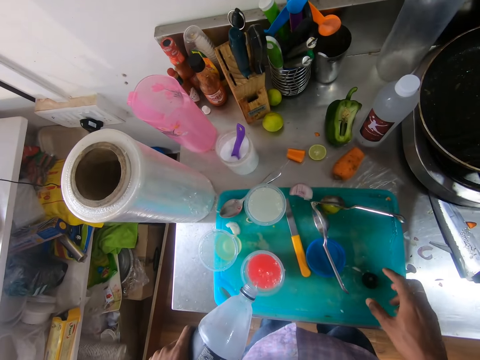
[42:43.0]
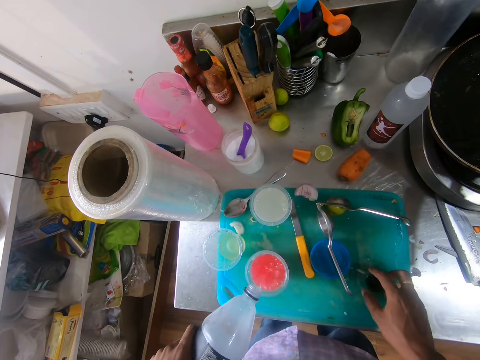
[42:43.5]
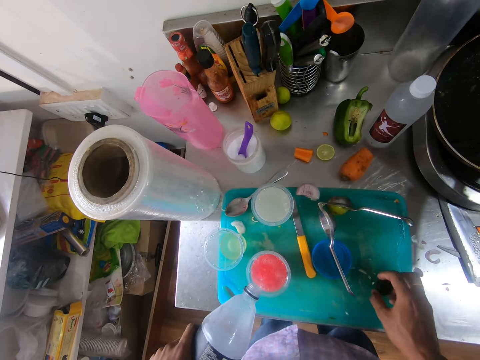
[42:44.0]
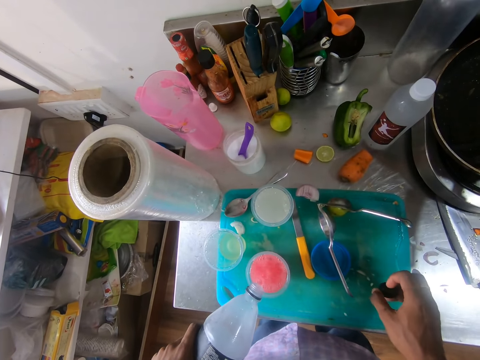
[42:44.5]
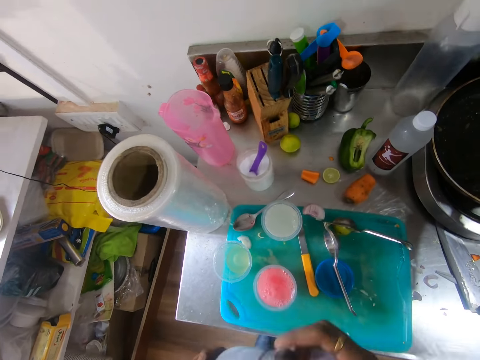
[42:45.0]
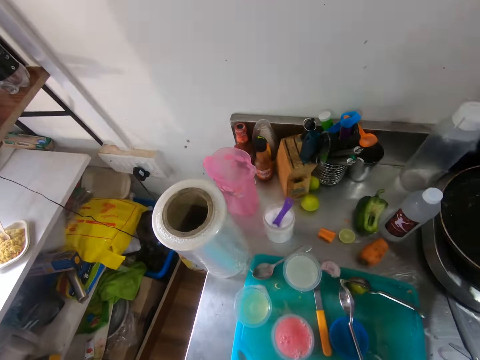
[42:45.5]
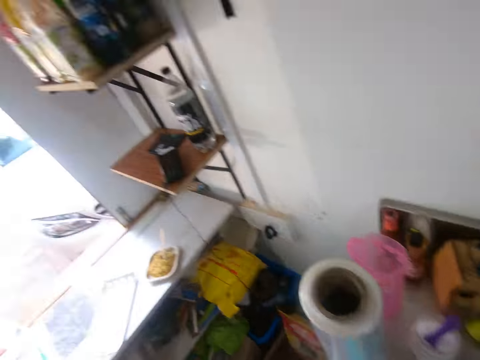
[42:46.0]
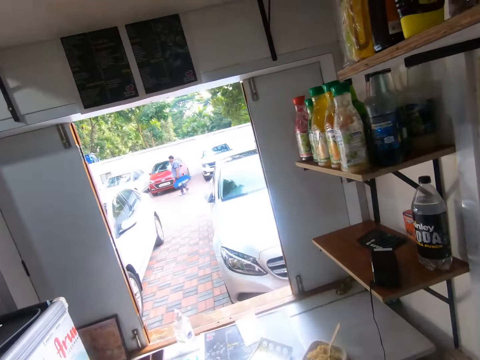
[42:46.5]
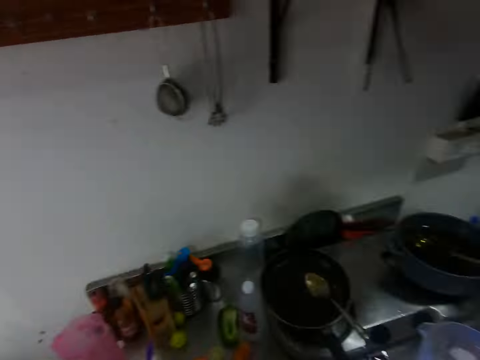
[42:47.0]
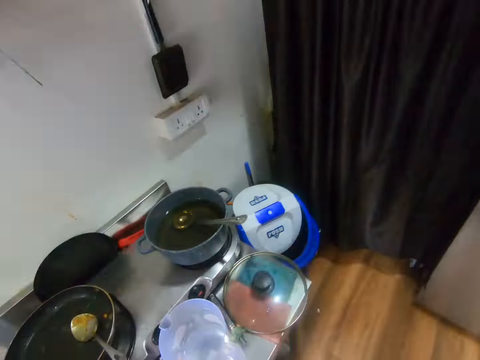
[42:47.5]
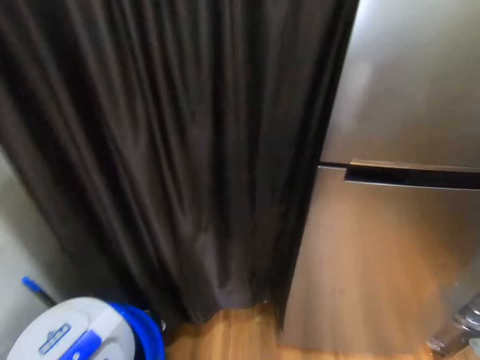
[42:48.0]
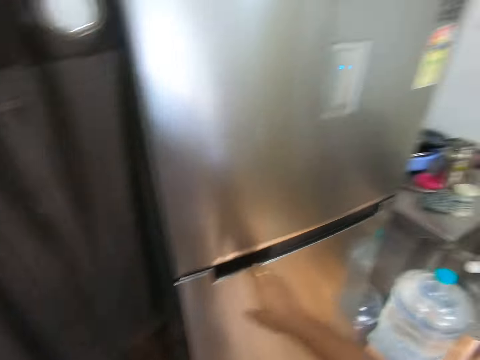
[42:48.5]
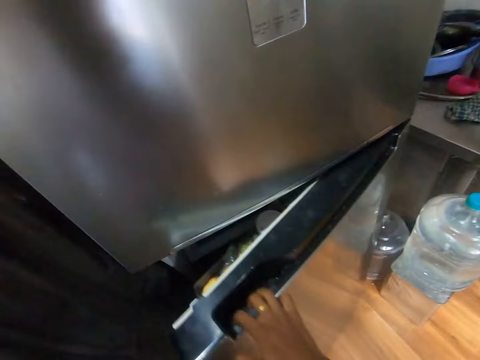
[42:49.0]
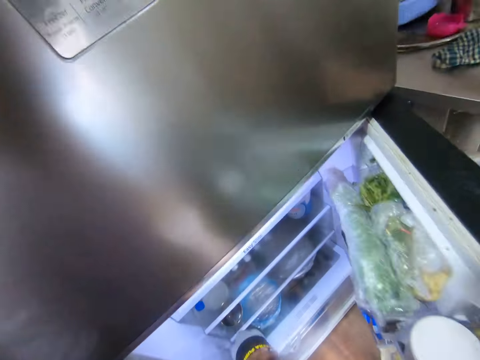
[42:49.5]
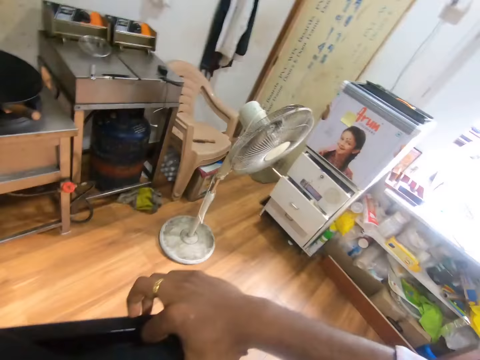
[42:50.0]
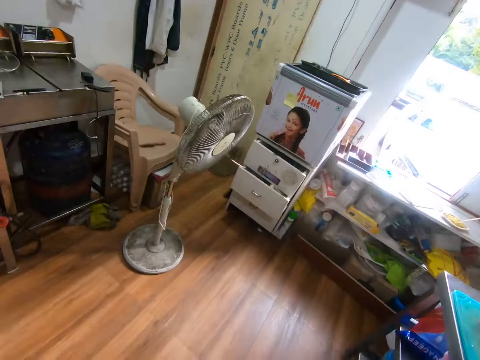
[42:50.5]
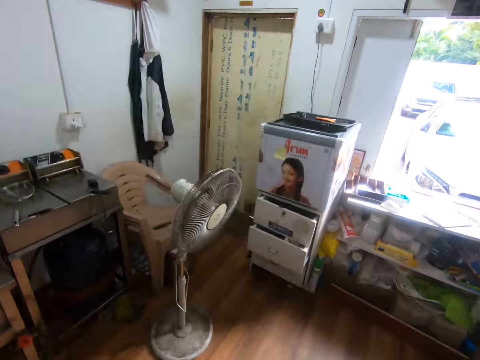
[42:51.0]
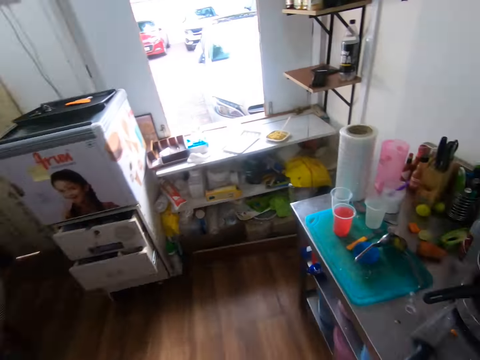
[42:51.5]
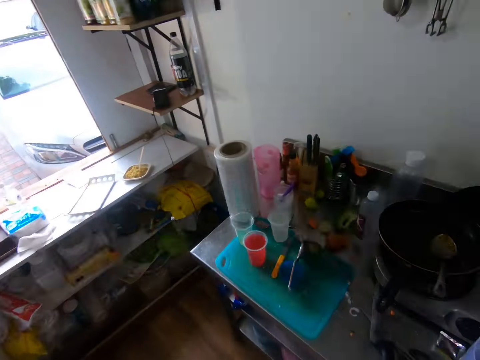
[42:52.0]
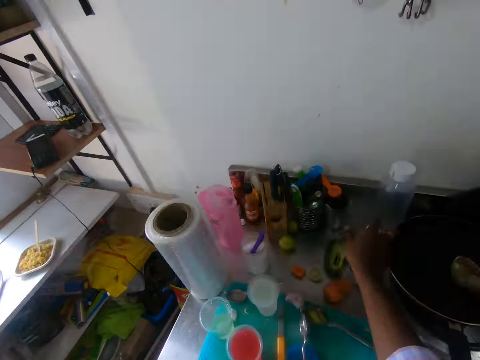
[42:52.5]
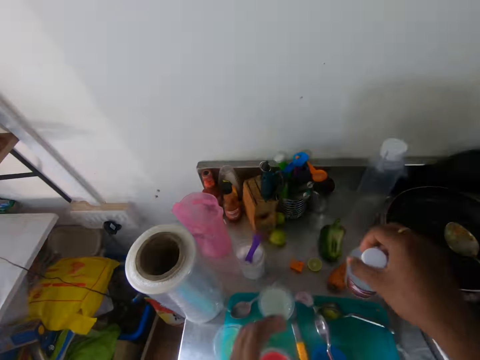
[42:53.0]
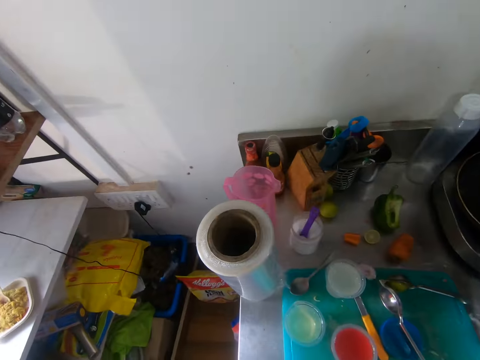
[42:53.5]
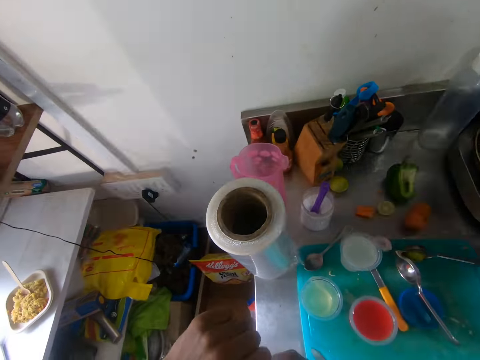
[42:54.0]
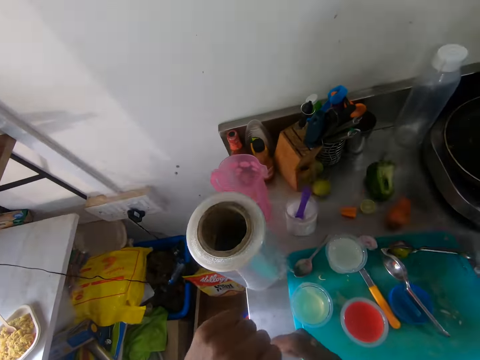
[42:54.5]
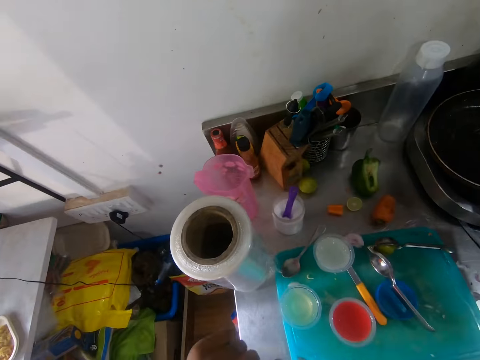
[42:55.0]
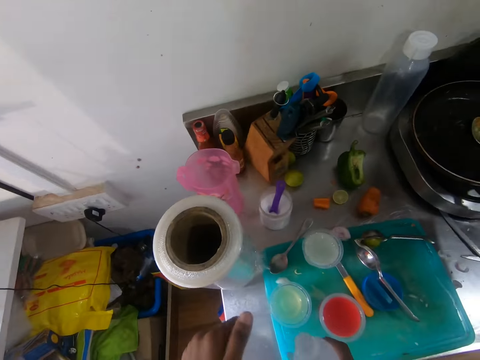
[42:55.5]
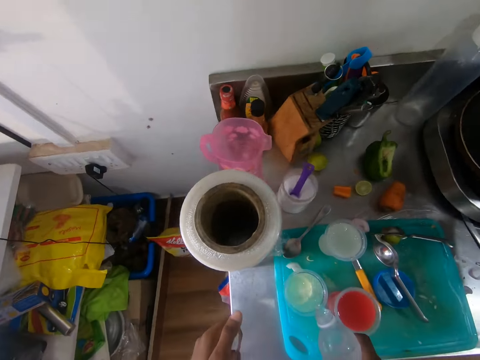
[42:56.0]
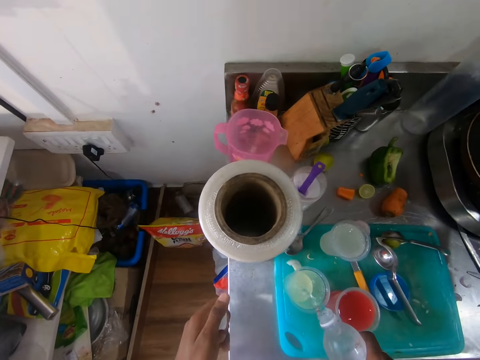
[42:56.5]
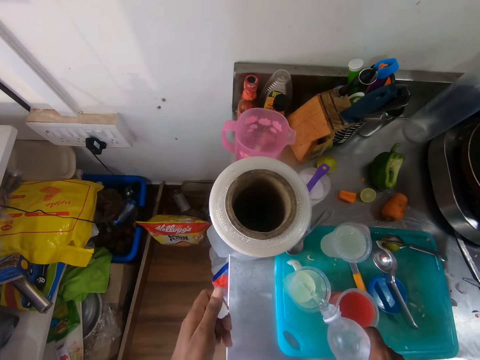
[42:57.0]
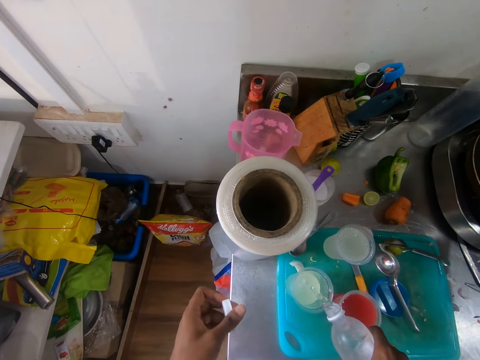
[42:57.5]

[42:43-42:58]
The camera wearer picks up the lid of the bottle of soda from the chopping board with his right hand. He pours water in the tumbler. He covers the bottle of soda with the lid in his right hand. He looks around the cafe. He opens the fridge with his right hand. He puts the bottle of soda in the fridge with his left hand. He looks around the cafe again. He picks up the bottle of water from the slab with his right hand. He opens the bottle of water with his left hand. He pours water into the cup of lemon juice from the bottle of water in his right hand.

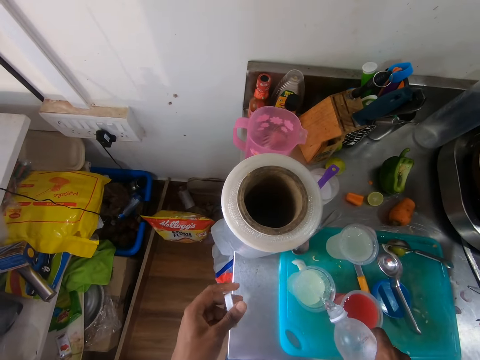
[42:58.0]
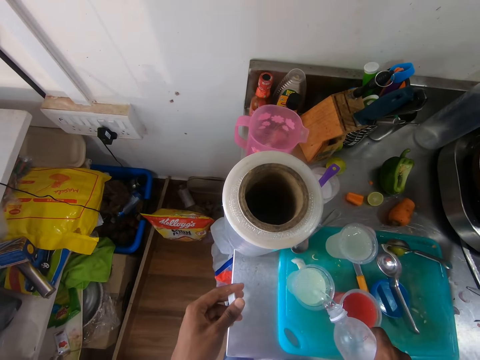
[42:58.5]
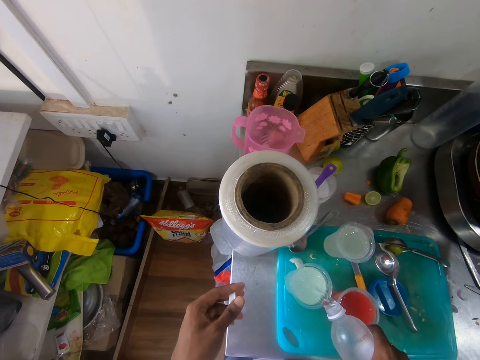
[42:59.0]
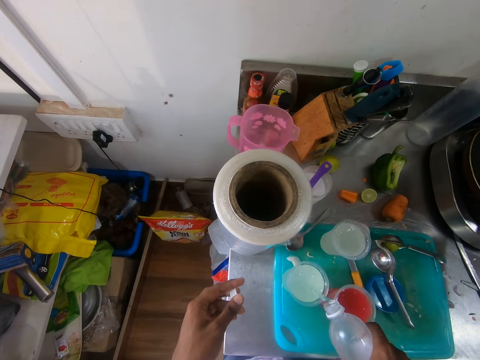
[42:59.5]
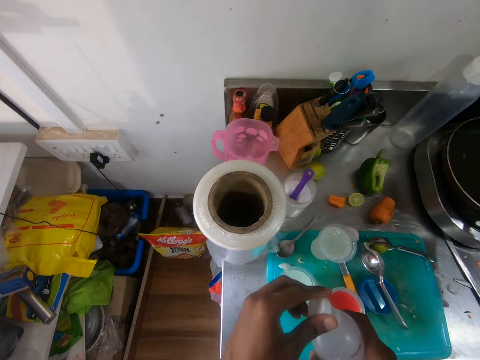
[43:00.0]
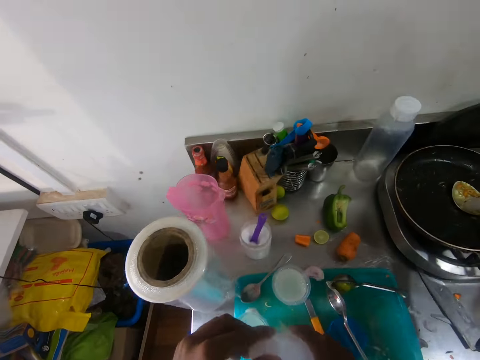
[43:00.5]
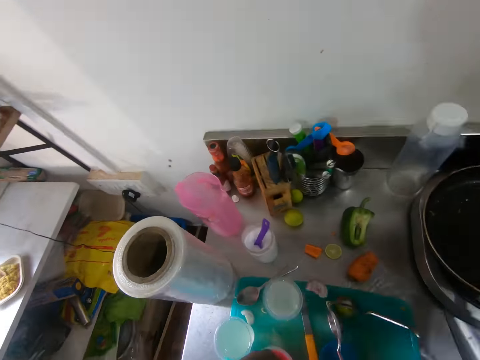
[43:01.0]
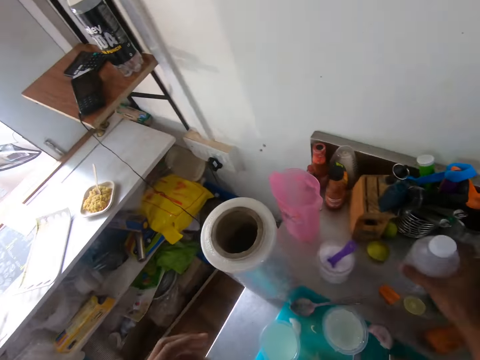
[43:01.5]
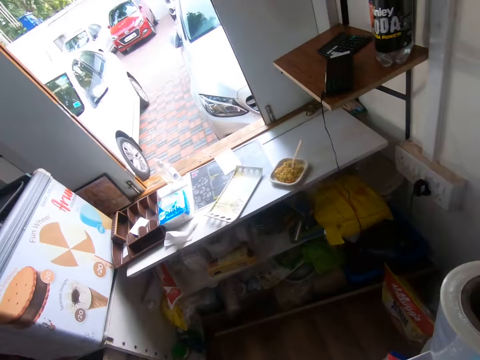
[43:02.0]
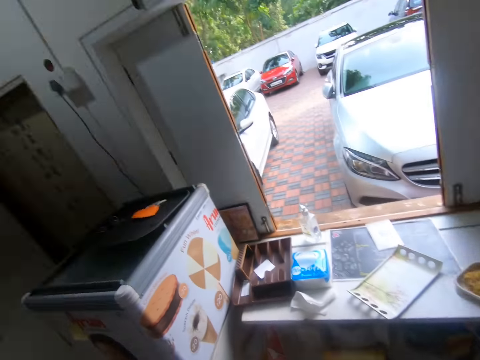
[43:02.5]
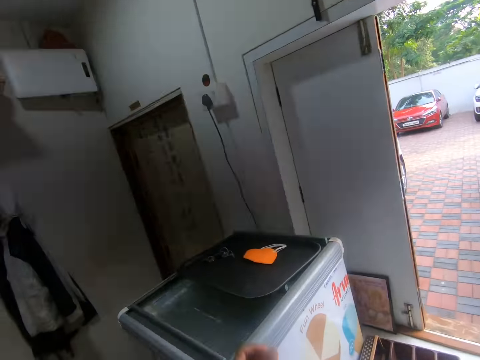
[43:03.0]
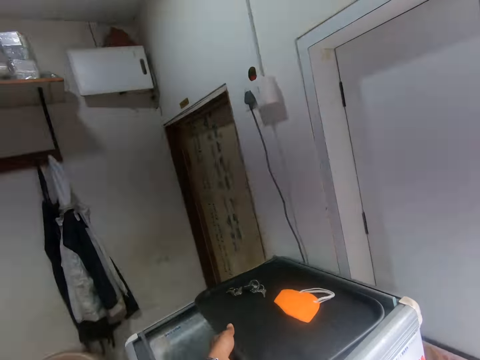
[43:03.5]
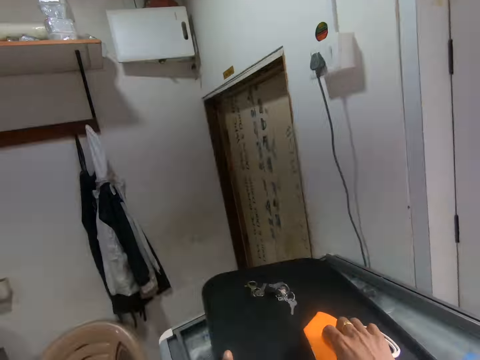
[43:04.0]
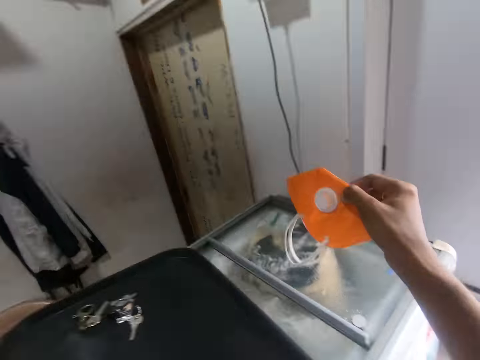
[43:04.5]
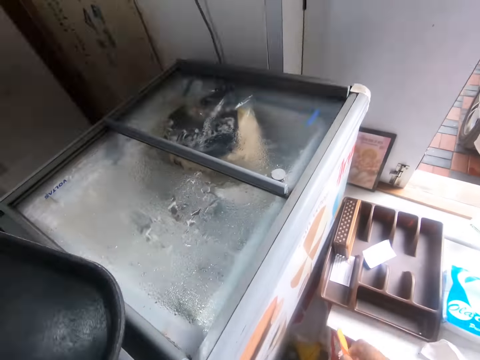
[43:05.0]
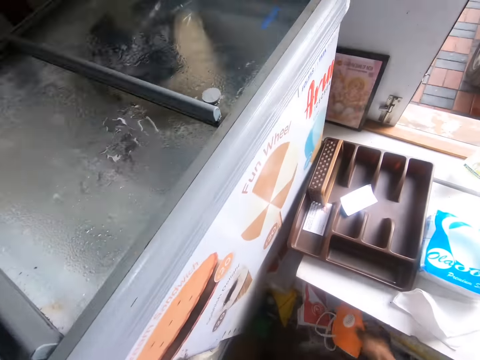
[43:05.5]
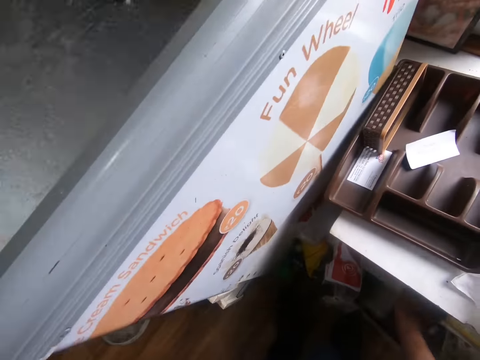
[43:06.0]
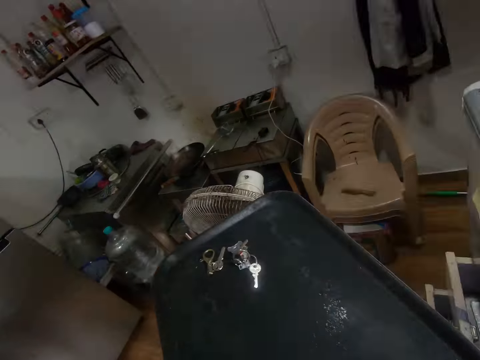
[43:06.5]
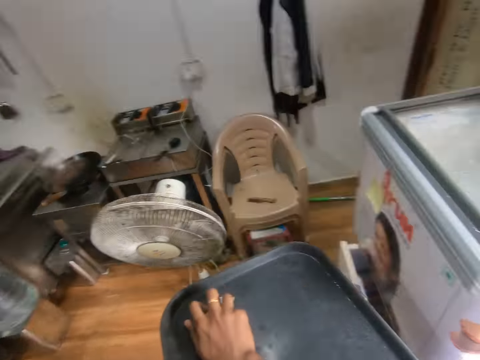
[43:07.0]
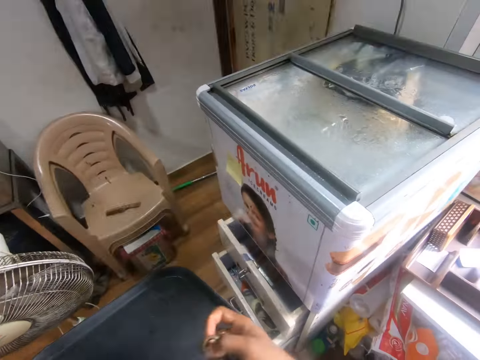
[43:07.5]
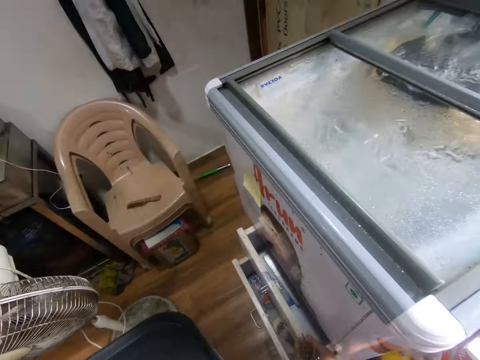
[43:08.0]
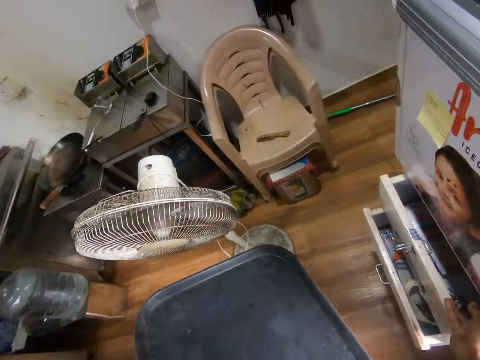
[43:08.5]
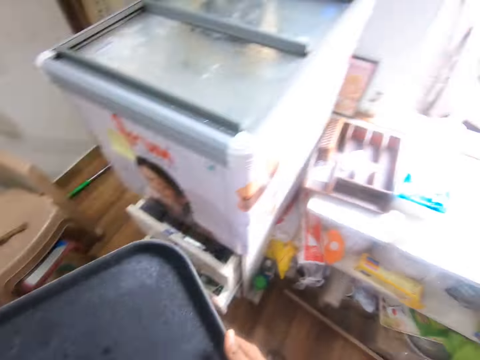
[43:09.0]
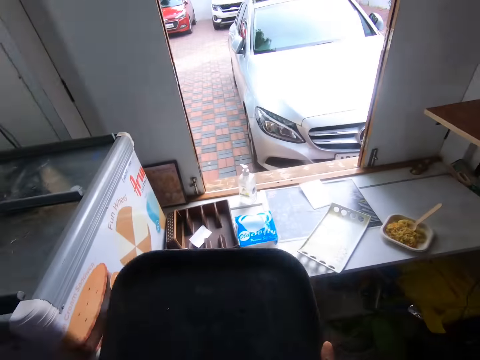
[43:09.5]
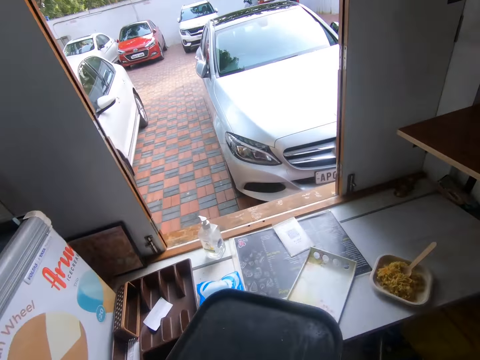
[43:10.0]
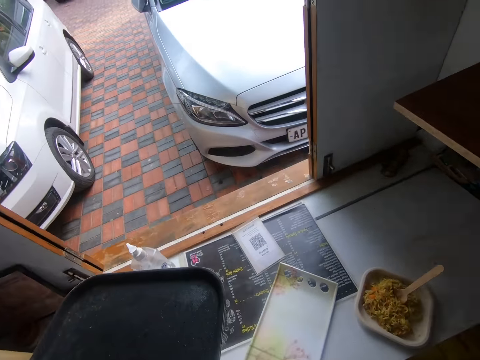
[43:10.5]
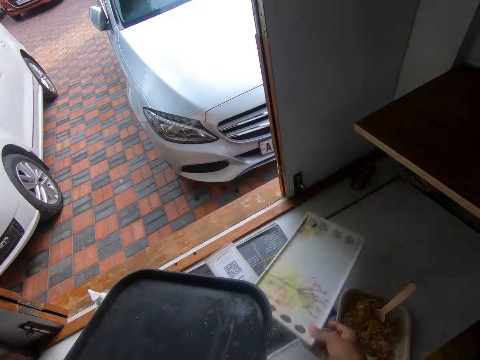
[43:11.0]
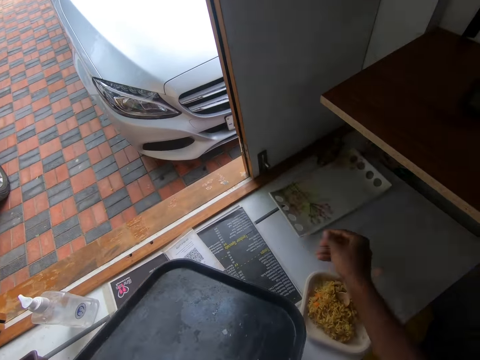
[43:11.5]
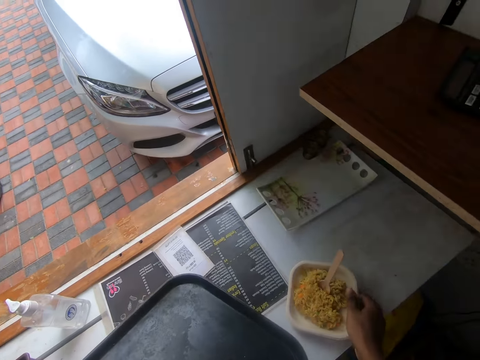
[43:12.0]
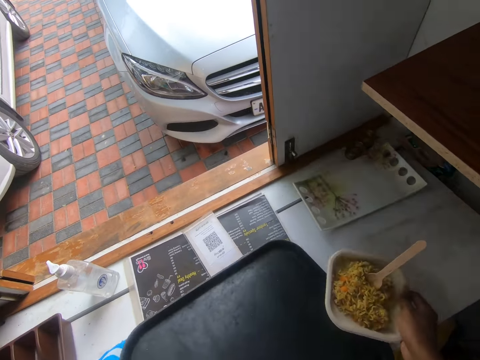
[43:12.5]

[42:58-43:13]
The camera wearer pours water in the lemon juice. He covers the bottle of water with the bottle lid in his left hand. He grabs a tray from the top of a fridge with his left hand. He picks up a face mask from the tray with his right hand. He puts the face mask in a shelf with his right hand. He picks up some keys from the tray with his right hand. He throws the key into a drawer with his right hand. He picks up the tray from the table with his right hand. He drops the tray on the table with his right hand. He picks up the disposable plate from the table with his right hand. He places the disposable plate on the tray with his right hand. He drops the plate on the table with his left hand.
